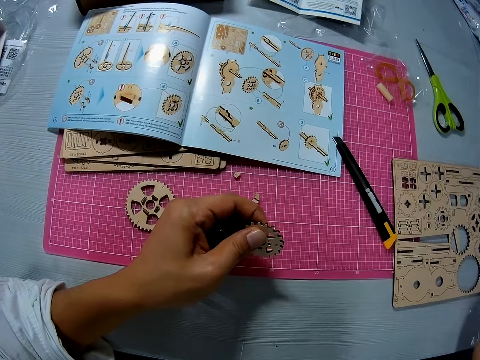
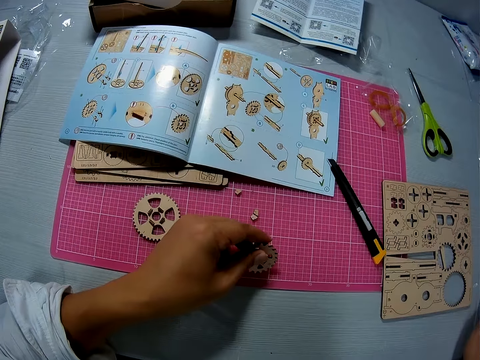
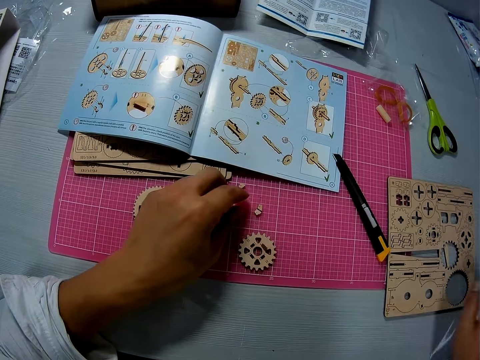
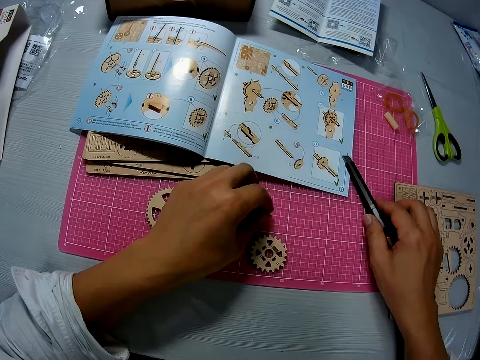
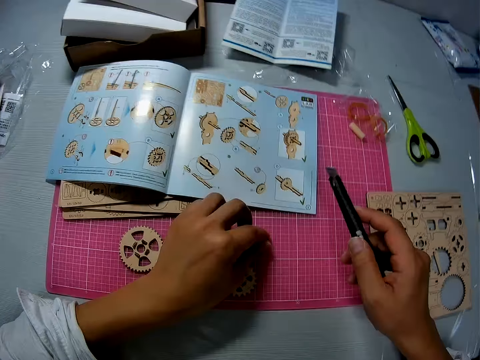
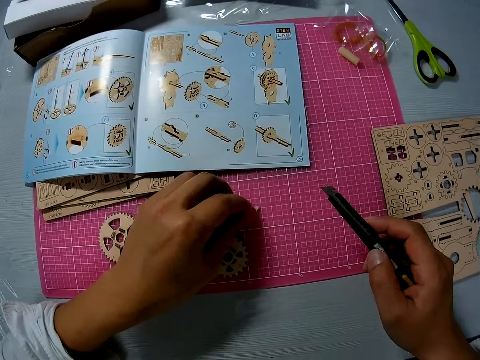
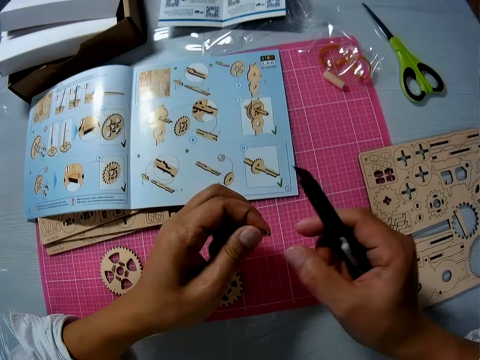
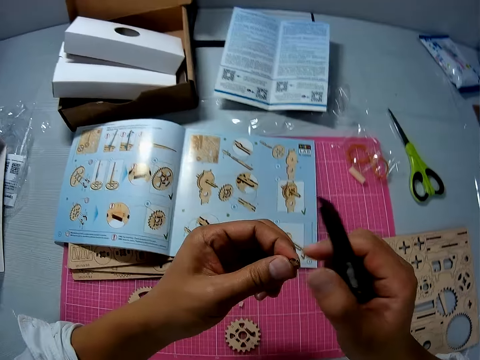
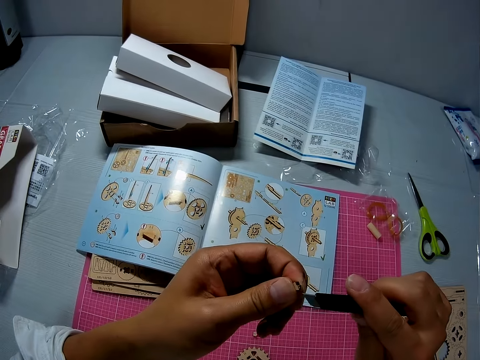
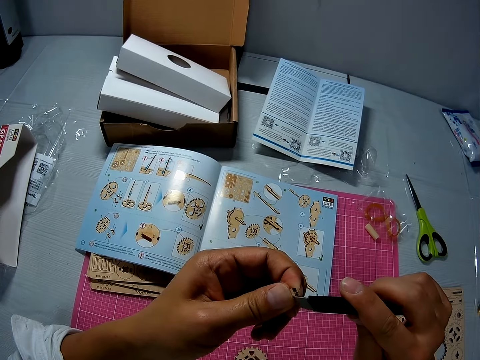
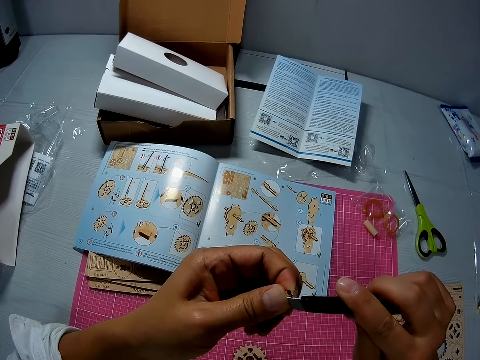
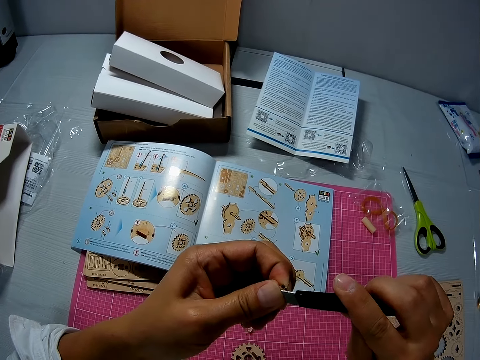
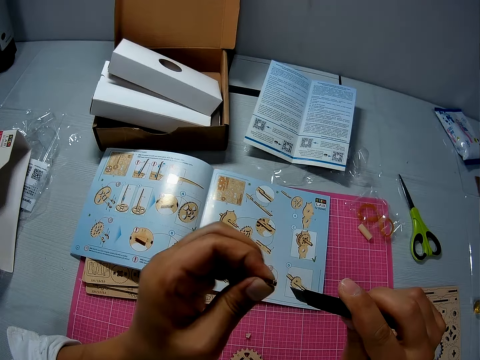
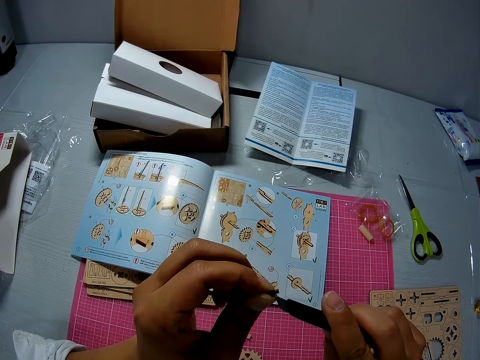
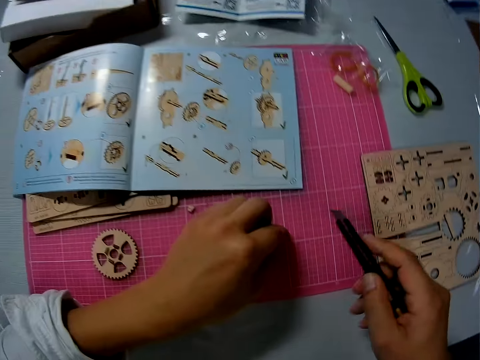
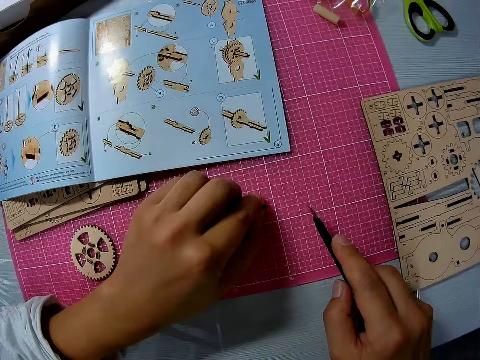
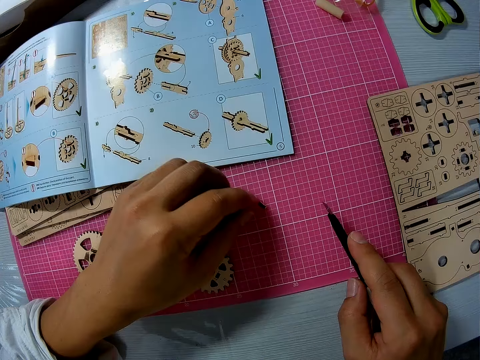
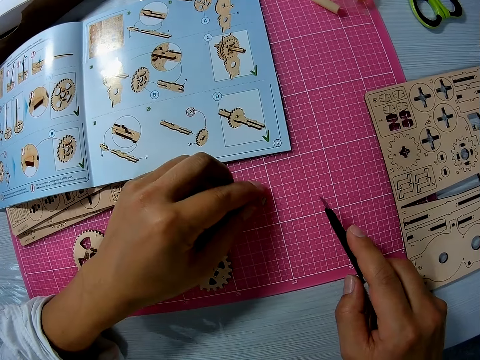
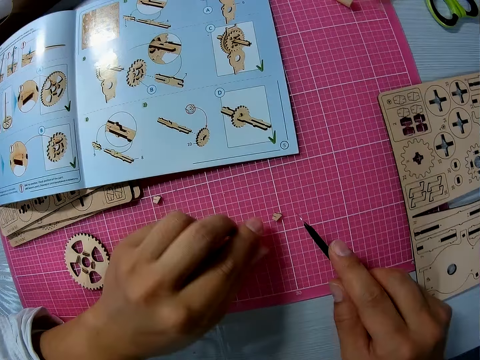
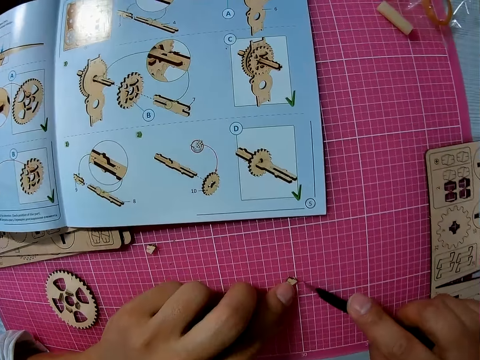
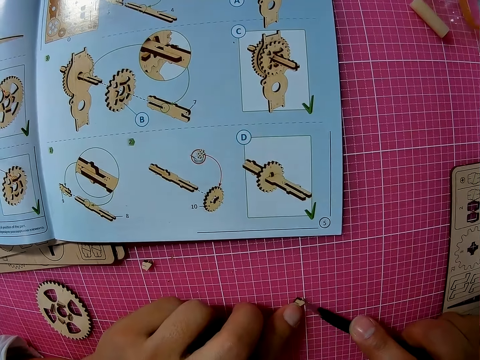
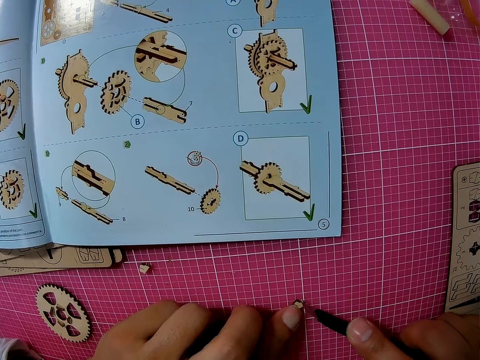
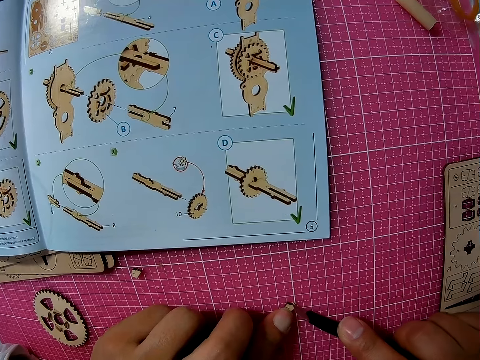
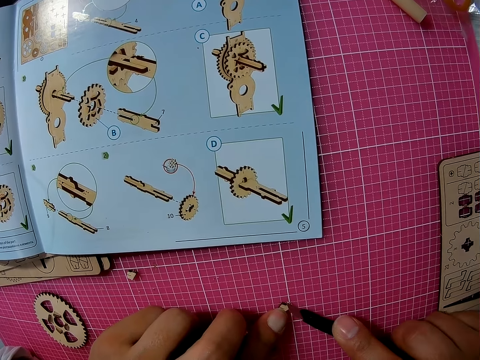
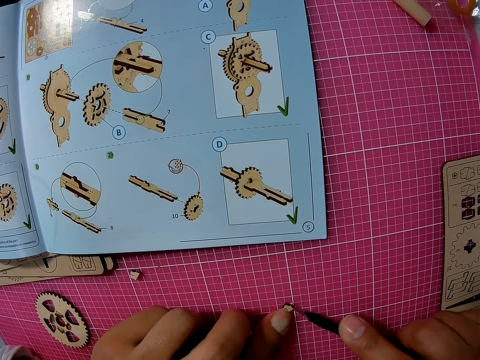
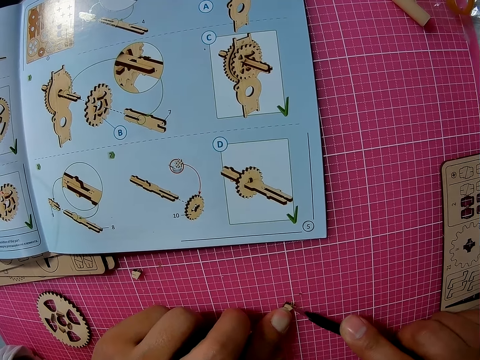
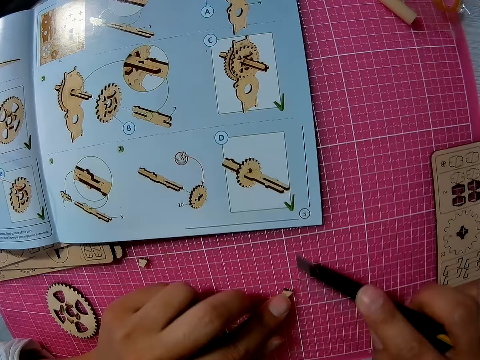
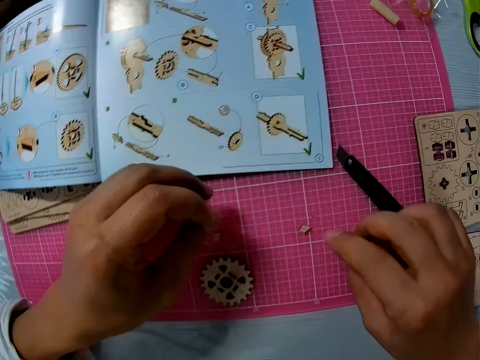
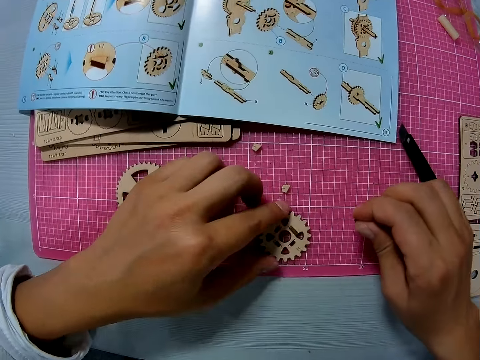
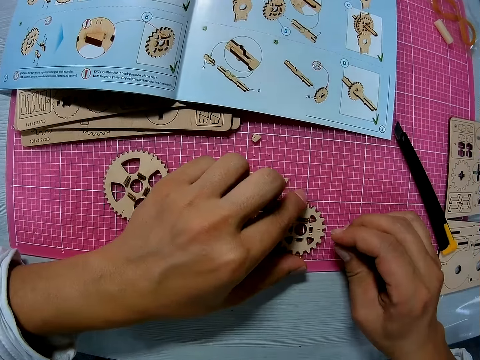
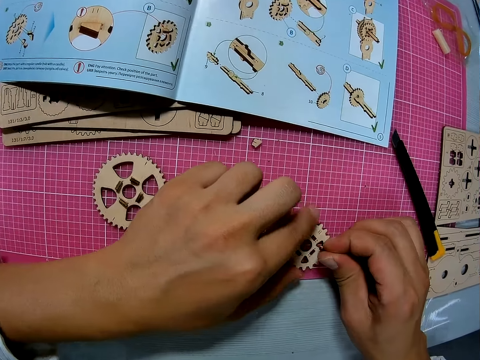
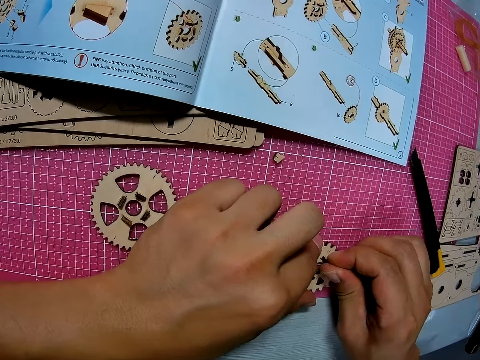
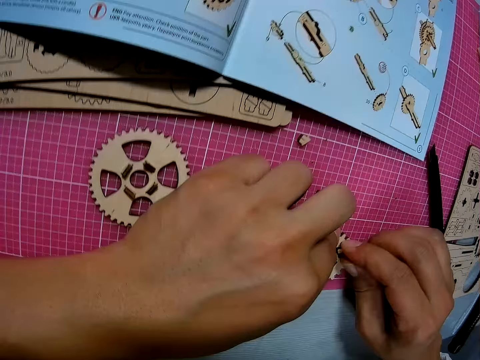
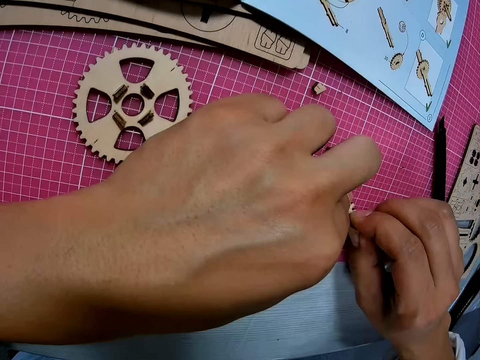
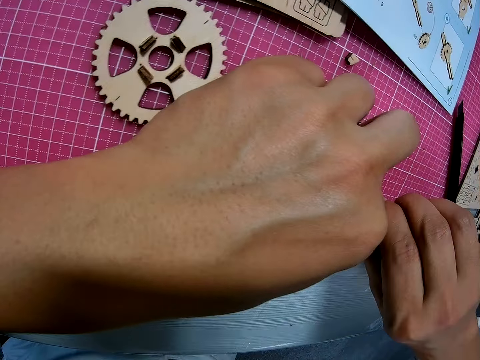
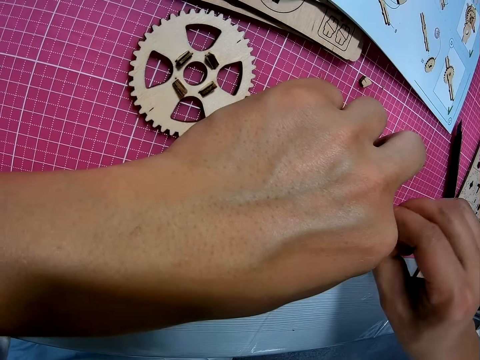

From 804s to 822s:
The camera wearer drops the soft hammer. He places the wooden mechanical piece or gear model on the sheet. He picks up a craft material or tiny wooden piece. He picks up the craft knife from the table. He holds the tiny wooden piece with his two hands. He scrapes the tiny wooden piece with the craft knife in his right hand. He places the tiny wooden mechanical piece on the sheet. He scrapes the tiny wooden piece with the craft knife in his right hand on the table. He turns the gear model. He inserts the tiny wooden piece into the wooden mechanical piece on the table.

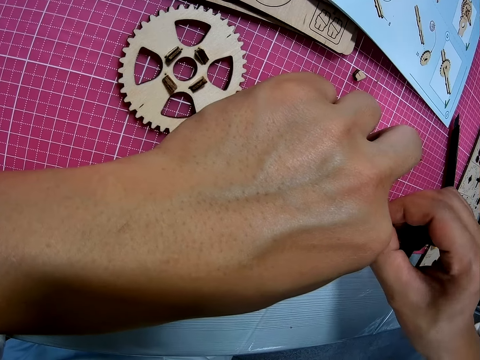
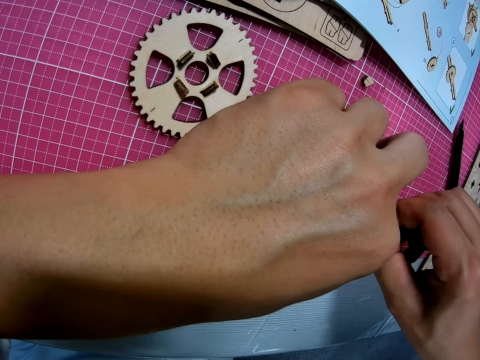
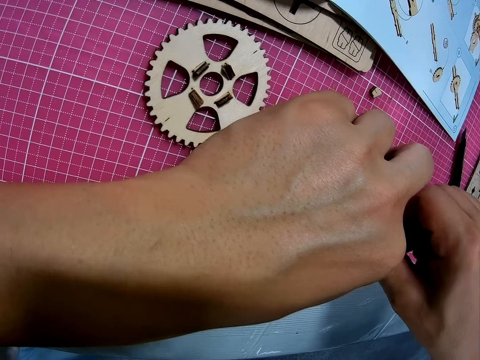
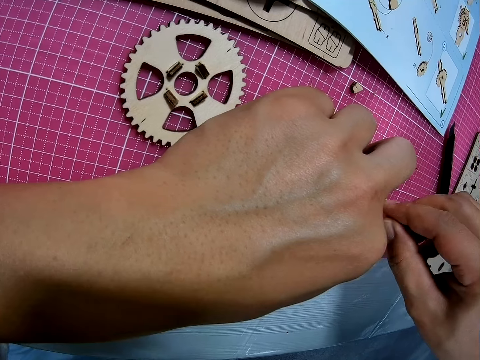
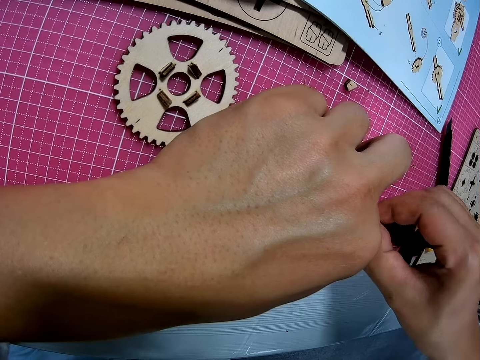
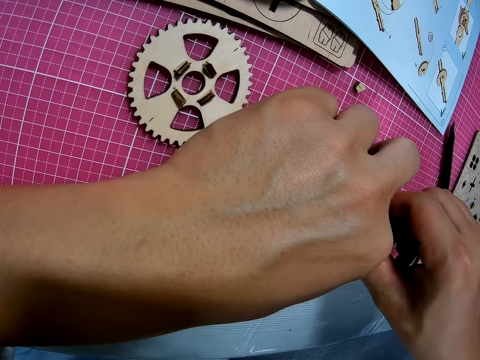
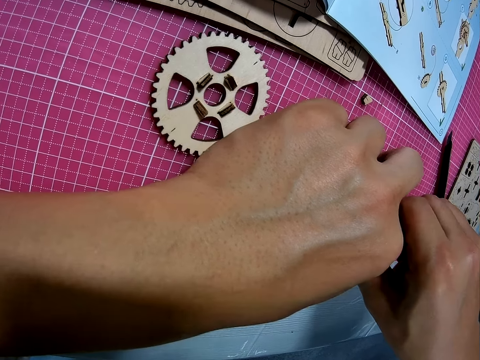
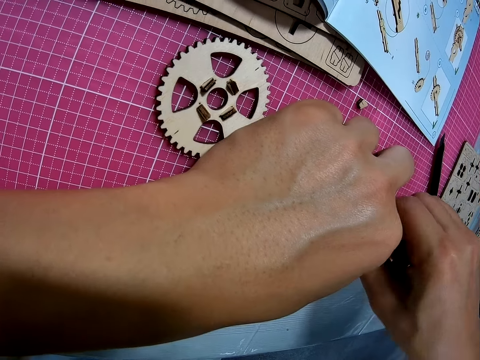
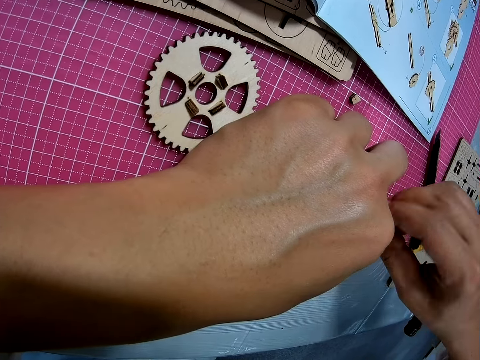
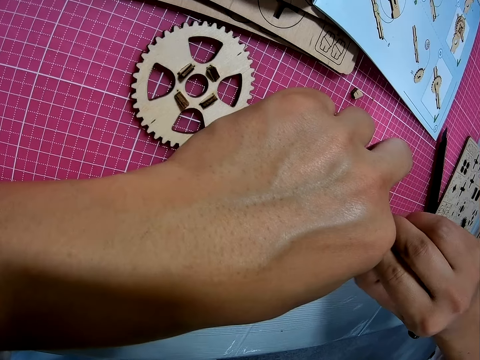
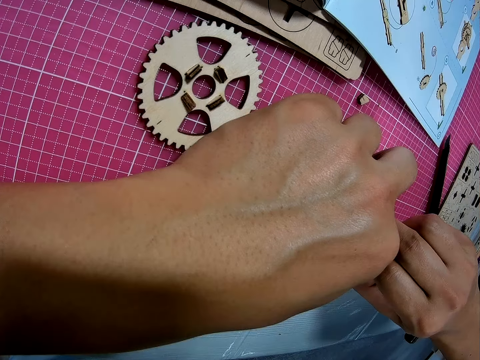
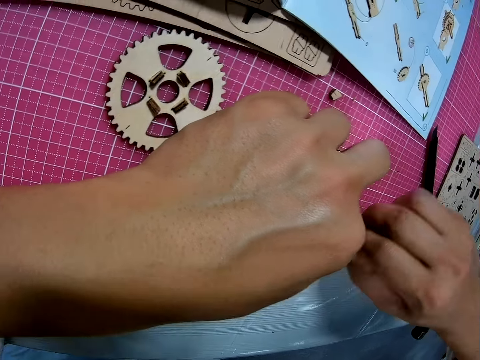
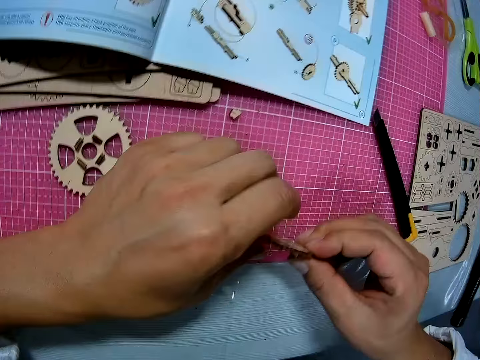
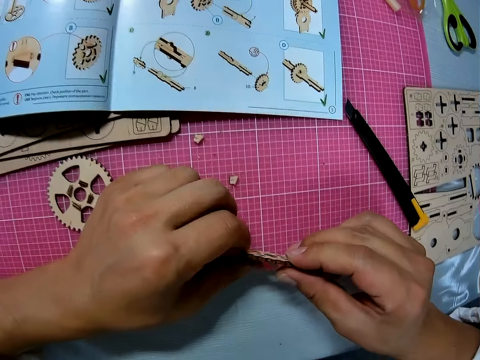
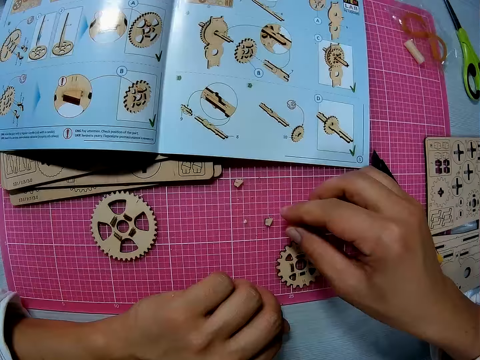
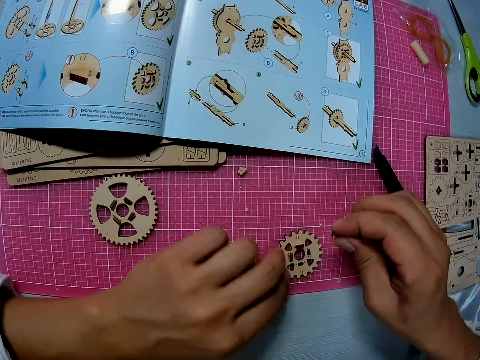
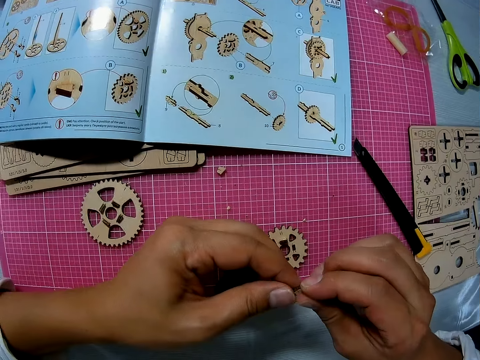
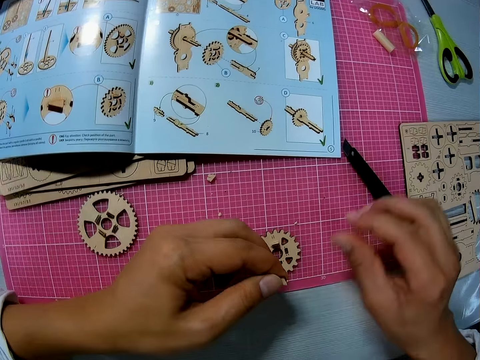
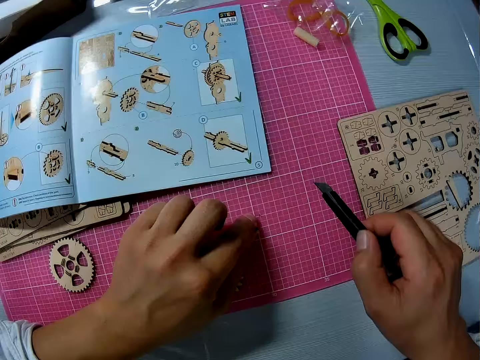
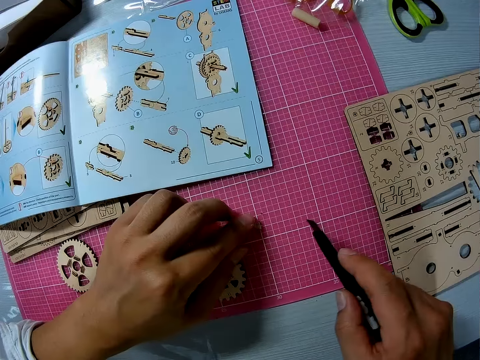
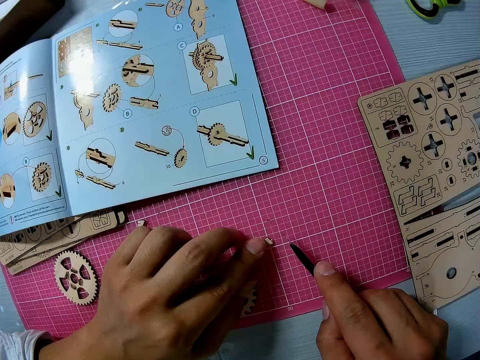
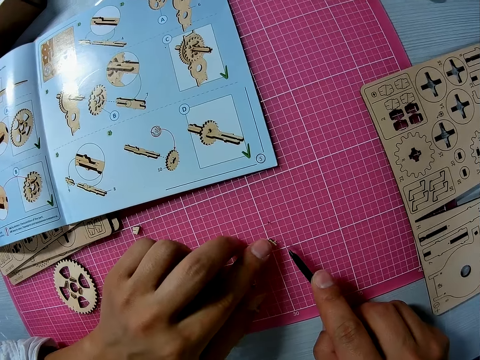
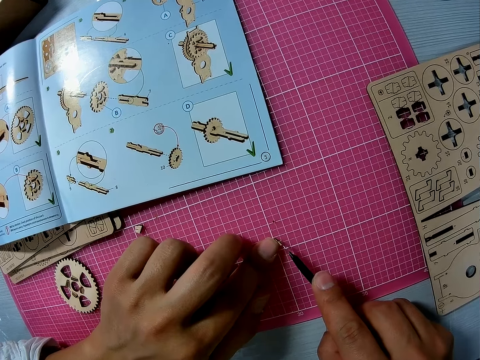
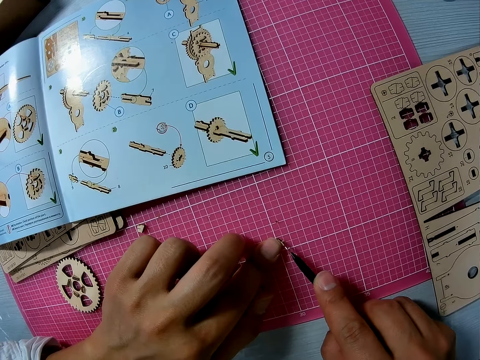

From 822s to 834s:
The camera wearer checks the wooden piece. She lifts the gear wheel and puts the gear wheel on the table. She picks up a woodchip from the table. She holds the gear wheel. She transfers the woodchip from her right hand to her left hand. She picks up the blade from the table with her right hand. She drops the woodchip in her left hand on the table. She moves something. She holds something. She cuts the woodchip with the blade on the table.
